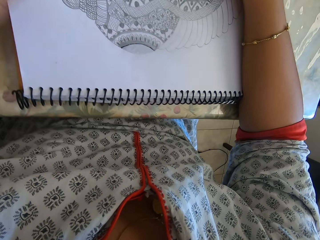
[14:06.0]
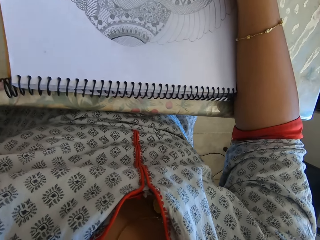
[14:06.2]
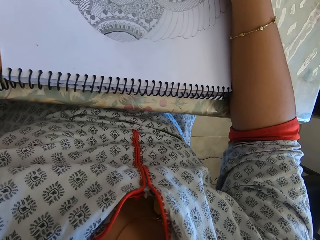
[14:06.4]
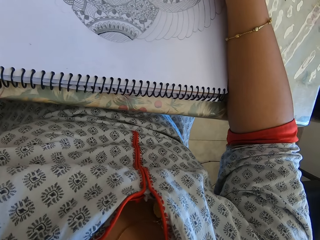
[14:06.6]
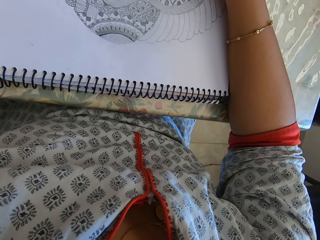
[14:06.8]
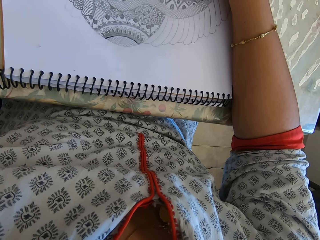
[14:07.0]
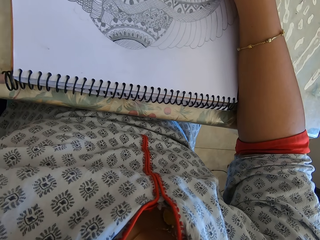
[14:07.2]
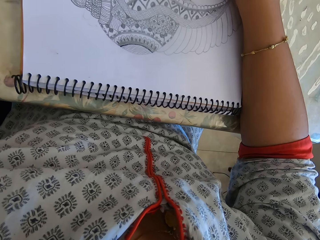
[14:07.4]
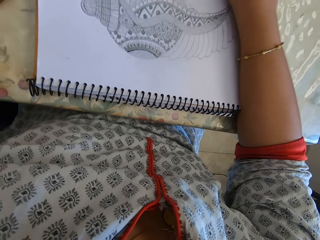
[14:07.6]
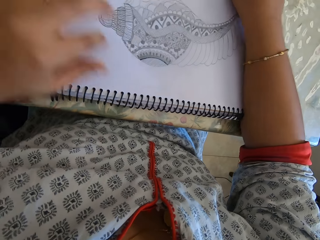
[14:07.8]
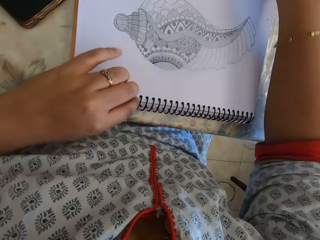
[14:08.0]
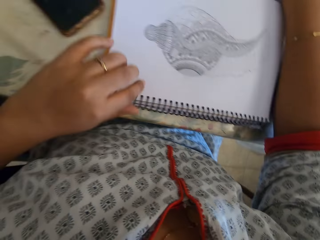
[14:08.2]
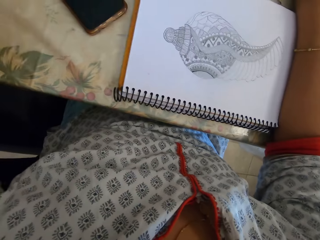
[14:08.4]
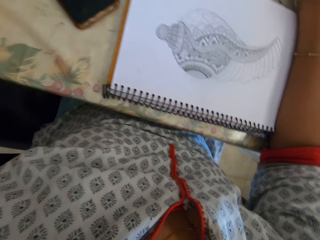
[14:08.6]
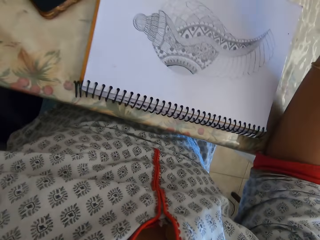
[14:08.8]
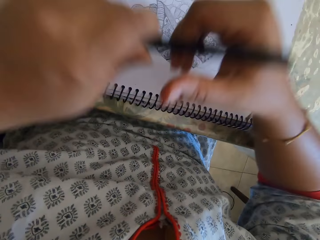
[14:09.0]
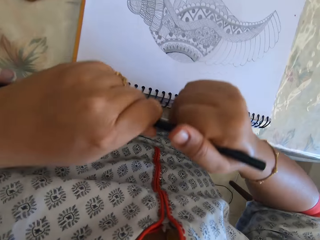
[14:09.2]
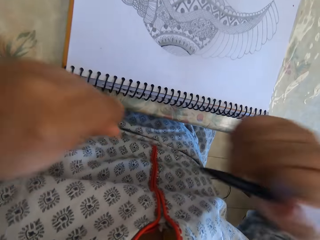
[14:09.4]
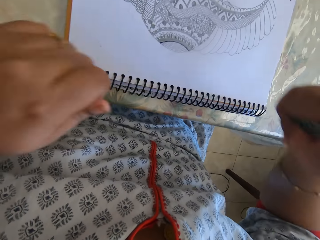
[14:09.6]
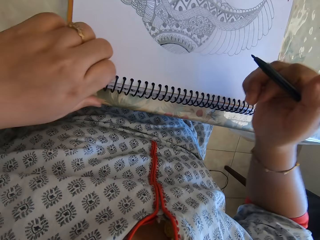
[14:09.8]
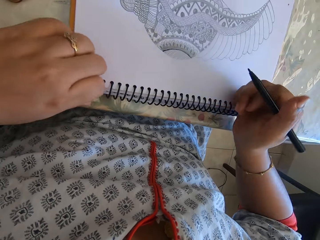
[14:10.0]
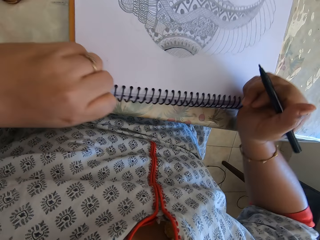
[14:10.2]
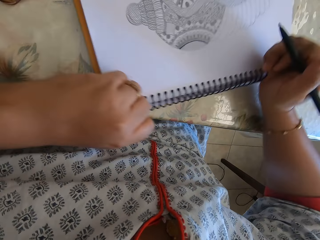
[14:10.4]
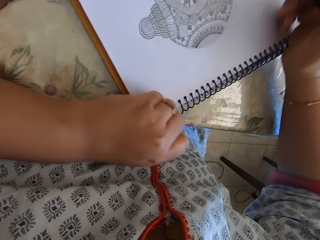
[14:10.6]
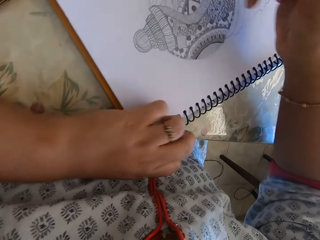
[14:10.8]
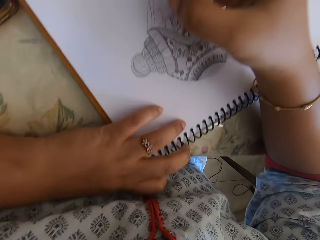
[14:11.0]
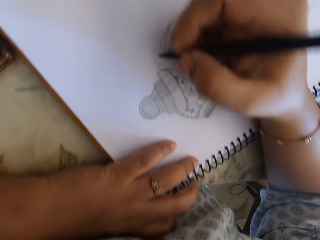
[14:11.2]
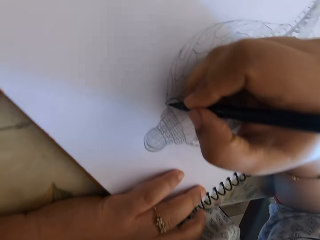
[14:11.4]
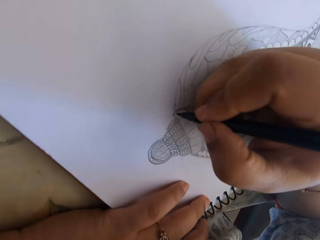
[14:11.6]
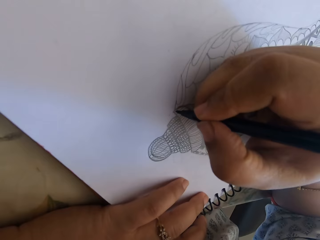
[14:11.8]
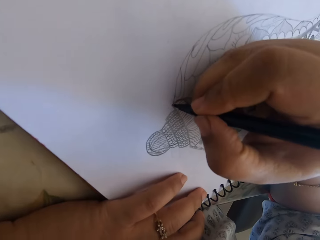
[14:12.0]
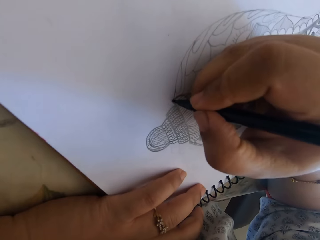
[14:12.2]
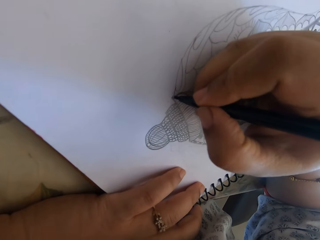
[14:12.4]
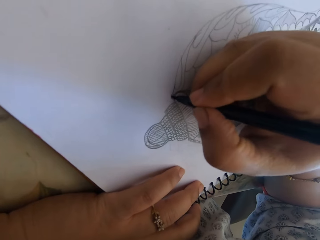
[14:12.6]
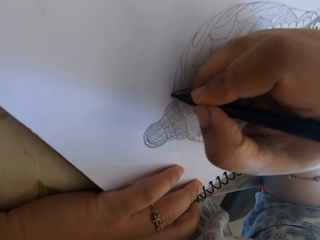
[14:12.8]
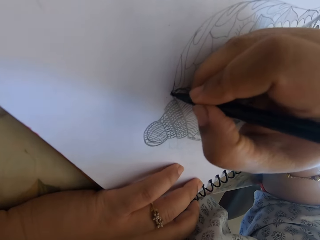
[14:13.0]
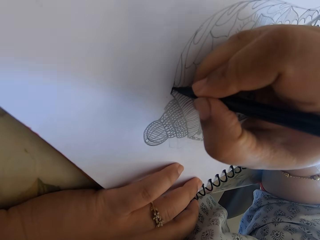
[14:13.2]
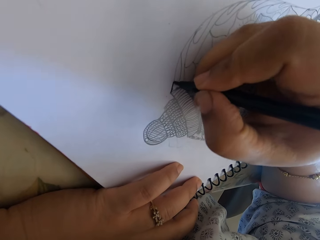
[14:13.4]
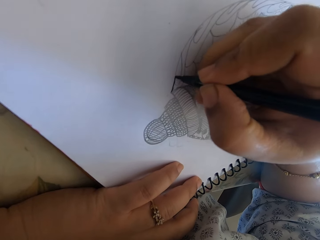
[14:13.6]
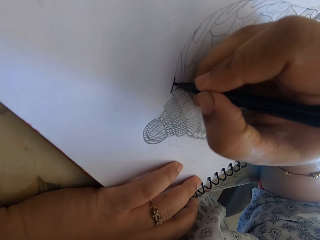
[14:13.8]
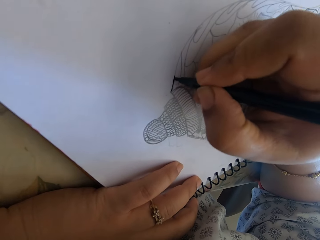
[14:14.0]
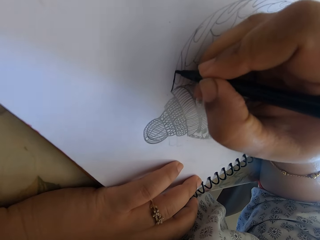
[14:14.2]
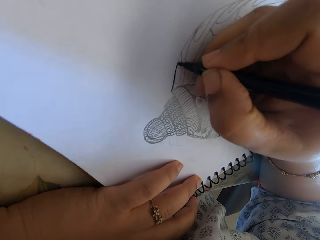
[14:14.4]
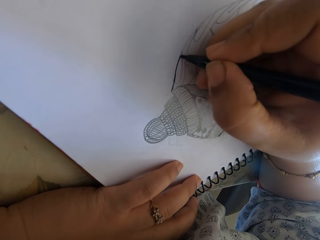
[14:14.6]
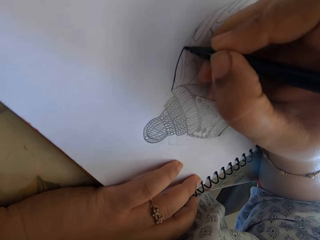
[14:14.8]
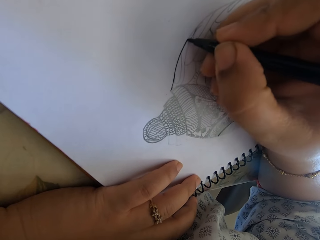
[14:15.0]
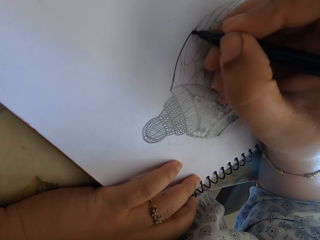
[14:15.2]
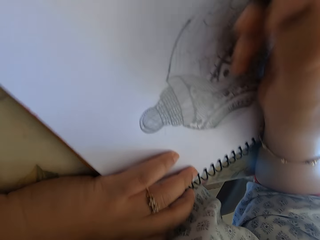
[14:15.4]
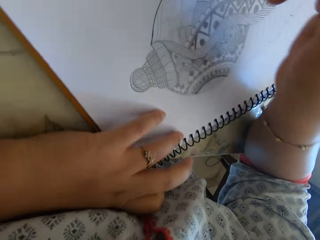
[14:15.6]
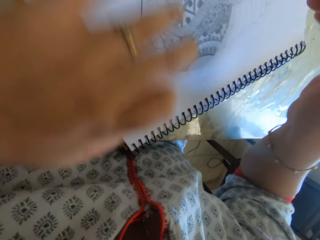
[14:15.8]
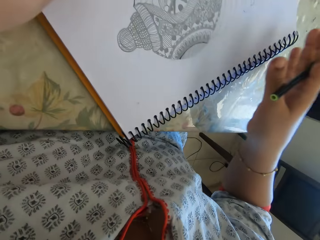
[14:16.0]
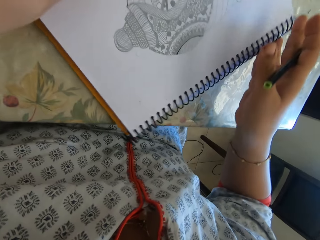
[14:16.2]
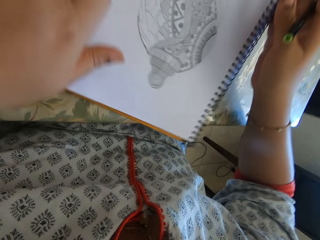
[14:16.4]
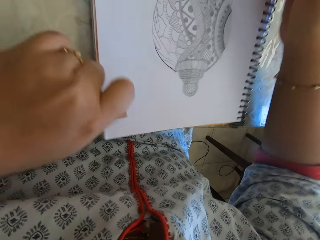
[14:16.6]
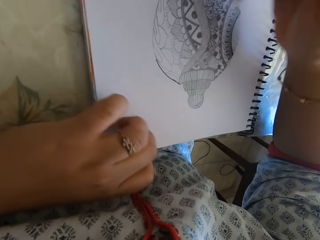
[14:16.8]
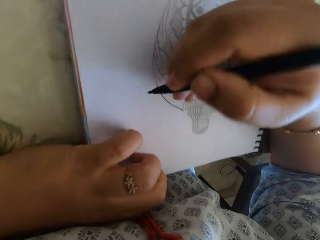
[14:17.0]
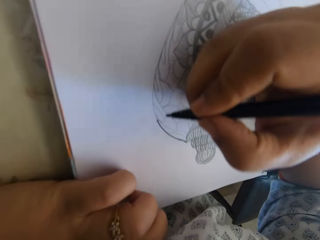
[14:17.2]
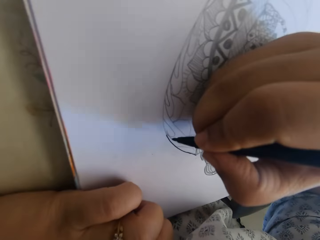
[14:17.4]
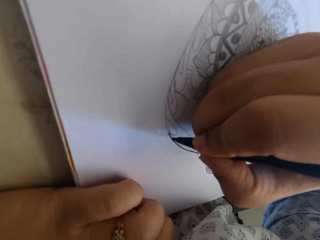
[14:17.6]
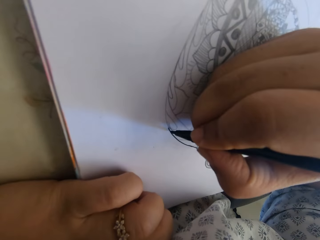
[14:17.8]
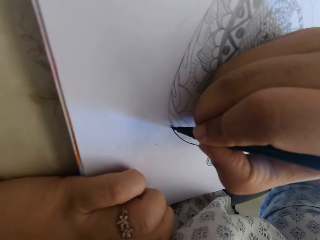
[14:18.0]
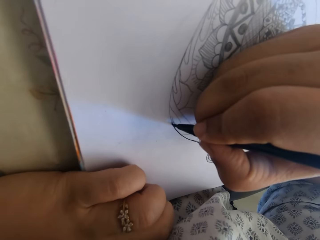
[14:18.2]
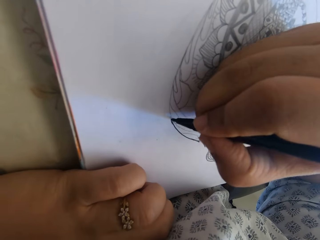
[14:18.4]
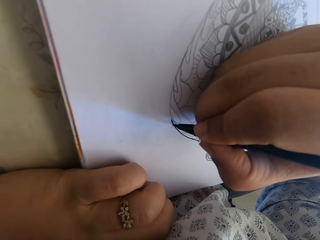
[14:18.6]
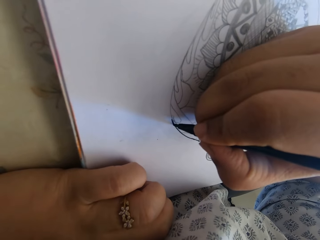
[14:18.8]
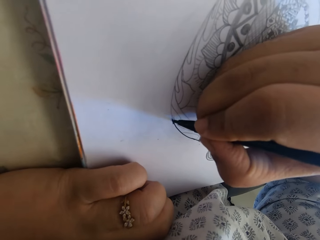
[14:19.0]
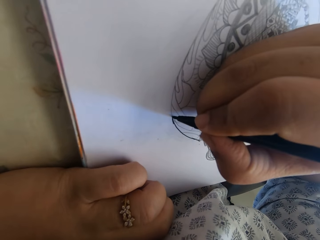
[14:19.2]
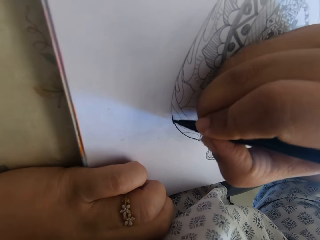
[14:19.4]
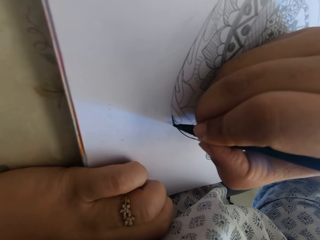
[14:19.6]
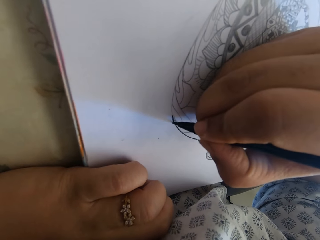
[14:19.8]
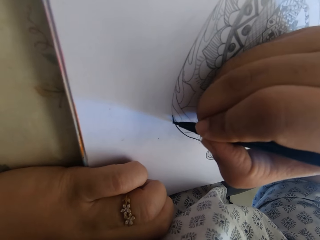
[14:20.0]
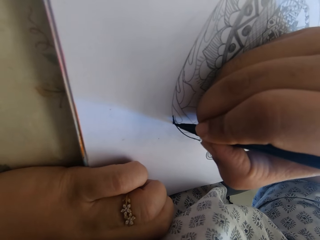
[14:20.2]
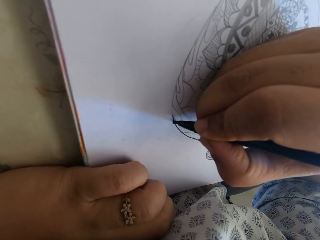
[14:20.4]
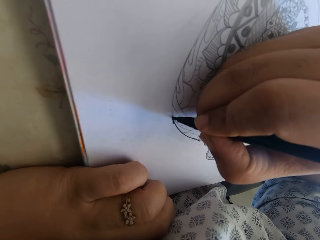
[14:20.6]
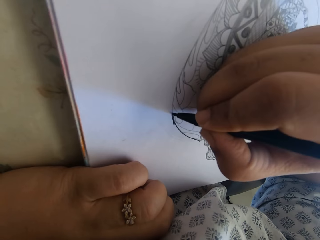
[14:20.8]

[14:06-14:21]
The camera wearer opens the drawing pen. They take another pen and start to draw on the notebook. They turn the notebook. They draw with the pen on the notebook.

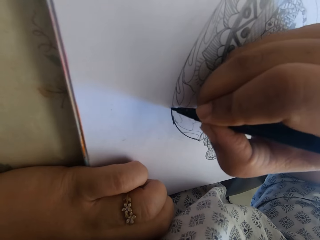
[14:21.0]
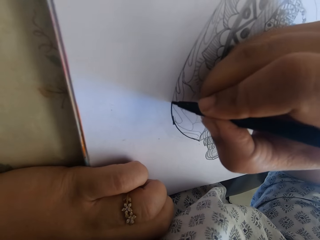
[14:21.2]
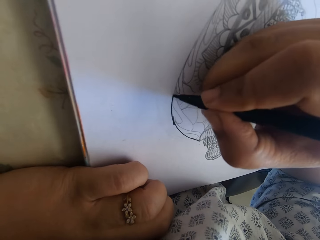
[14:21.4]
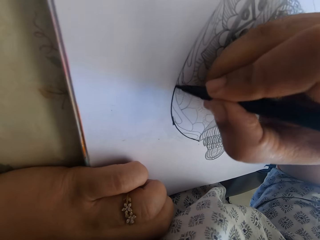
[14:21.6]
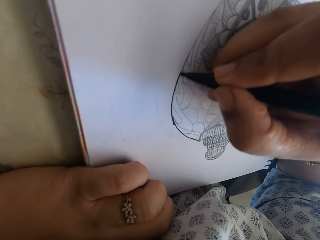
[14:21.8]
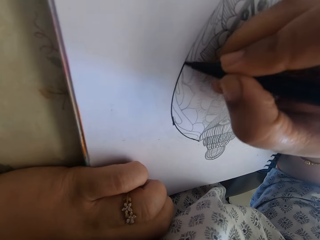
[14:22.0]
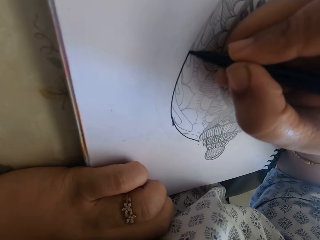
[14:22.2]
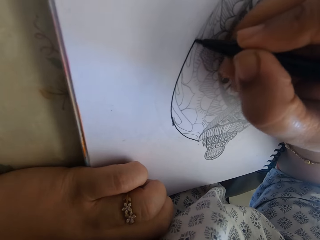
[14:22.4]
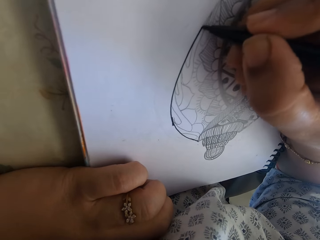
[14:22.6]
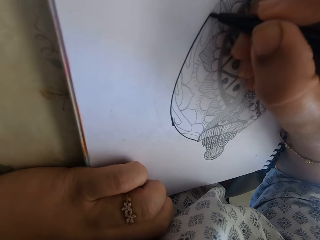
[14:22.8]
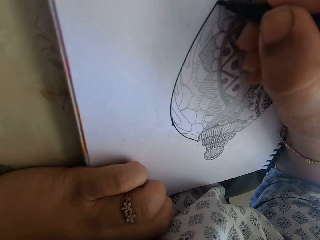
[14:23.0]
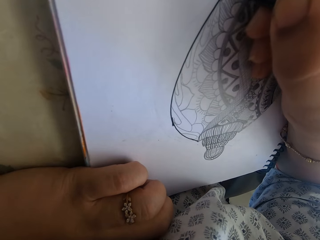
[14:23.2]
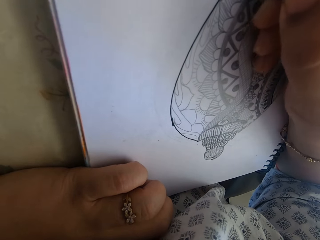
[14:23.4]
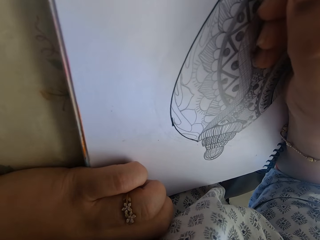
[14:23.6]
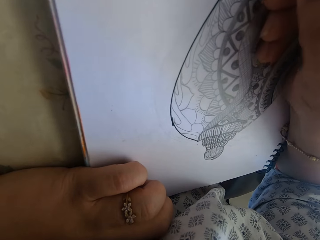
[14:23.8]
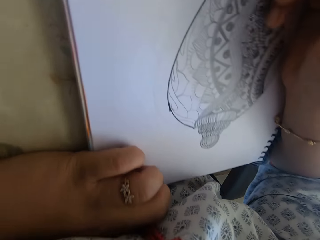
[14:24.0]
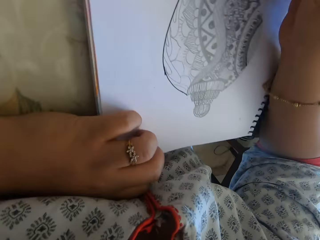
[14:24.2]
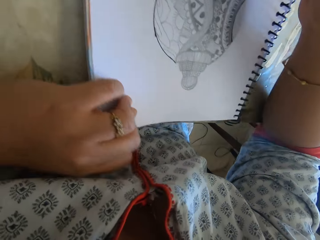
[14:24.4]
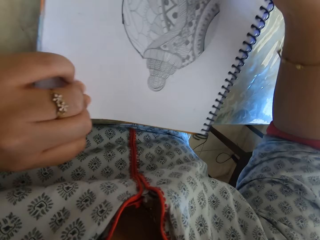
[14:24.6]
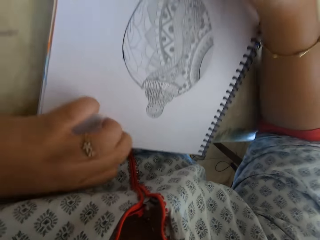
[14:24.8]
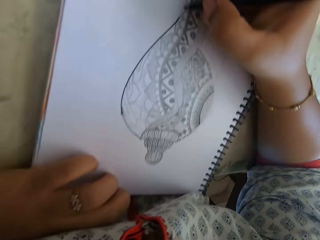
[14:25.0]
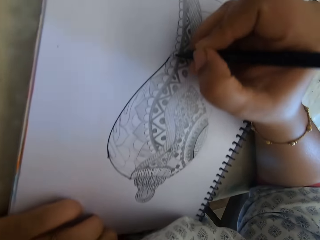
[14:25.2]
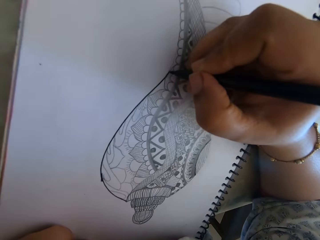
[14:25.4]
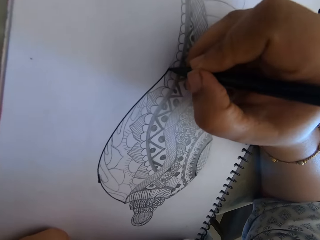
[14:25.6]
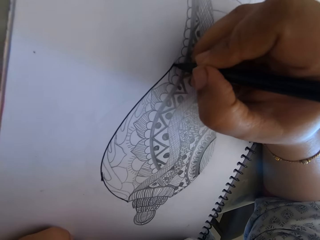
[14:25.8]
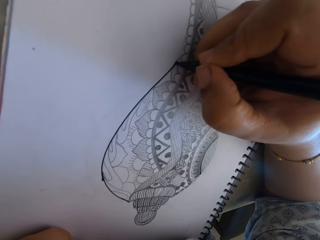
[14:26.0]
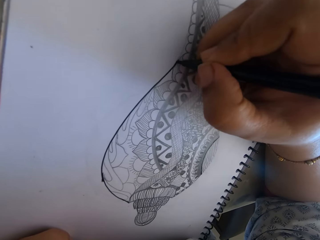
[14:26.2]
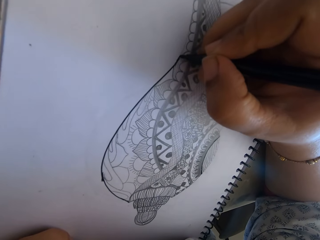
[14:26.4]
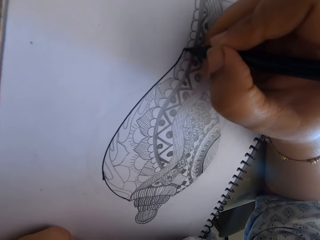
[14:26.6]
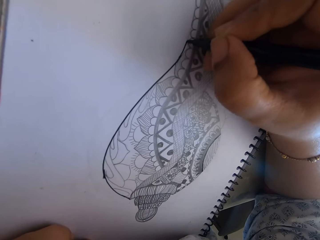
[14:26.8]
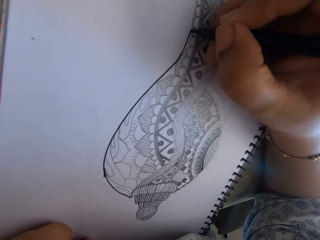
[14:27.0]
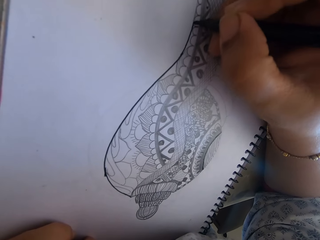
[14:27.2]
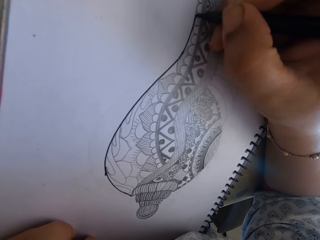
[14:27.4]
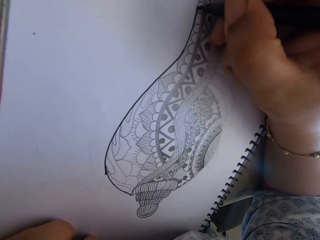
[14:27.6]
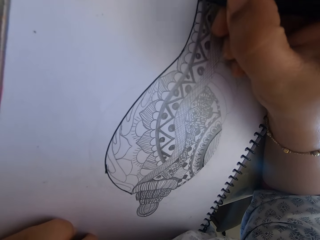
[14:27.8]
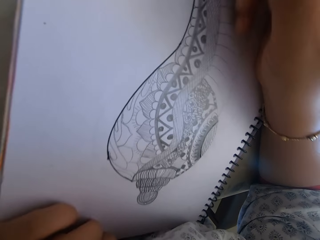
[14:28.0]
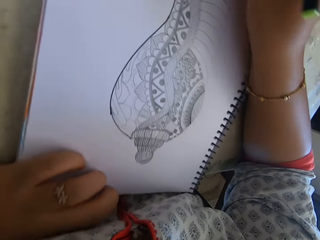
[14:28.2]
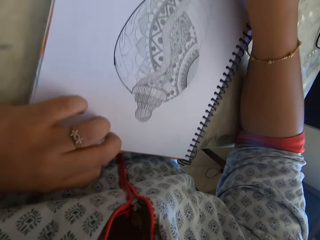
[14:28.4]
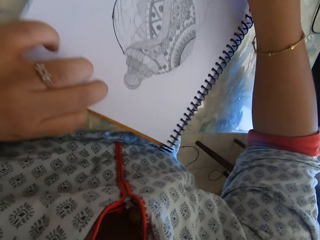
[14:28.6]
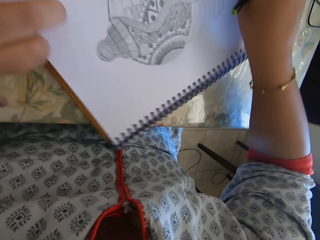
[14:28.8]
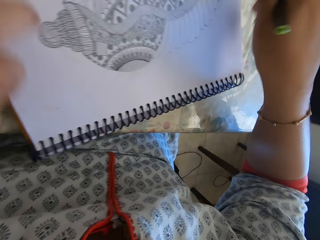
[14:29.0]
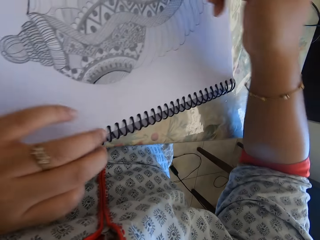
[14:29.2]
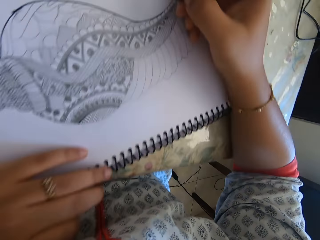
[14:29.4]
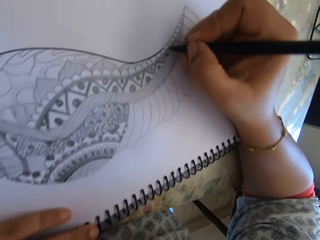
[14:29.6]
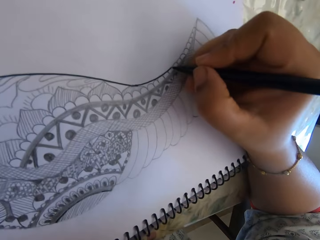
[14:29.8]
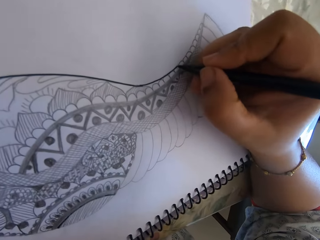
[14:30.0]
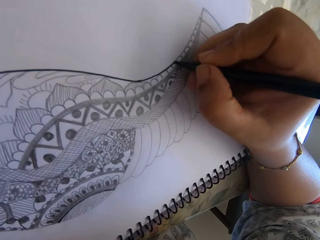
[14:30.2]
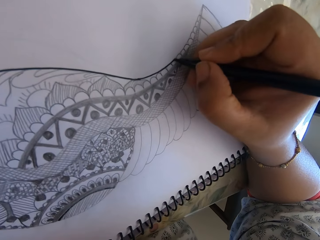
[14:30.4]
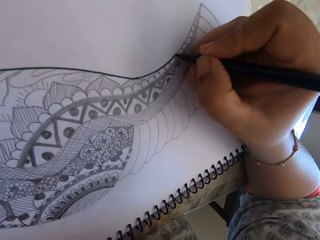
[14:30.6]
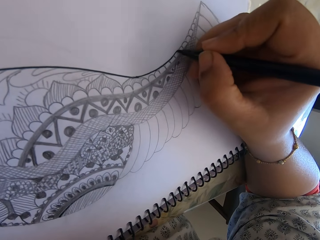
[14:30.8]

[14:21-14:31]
The camera wearer turns the notebook. They draw with a pen on the notebook.
